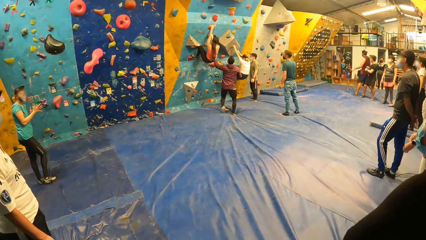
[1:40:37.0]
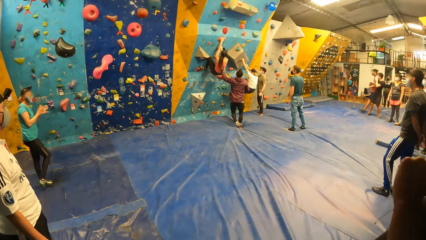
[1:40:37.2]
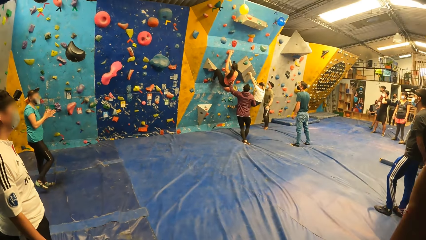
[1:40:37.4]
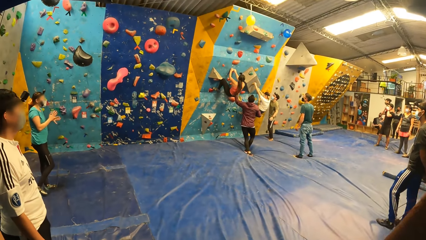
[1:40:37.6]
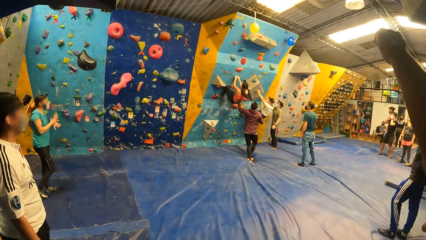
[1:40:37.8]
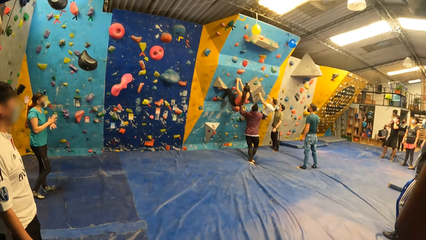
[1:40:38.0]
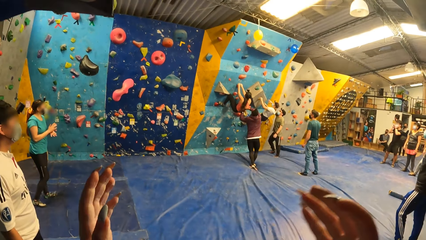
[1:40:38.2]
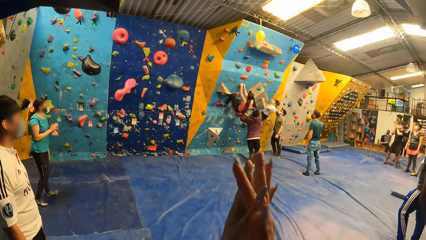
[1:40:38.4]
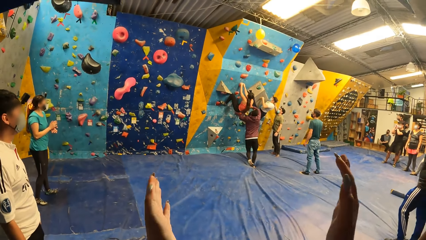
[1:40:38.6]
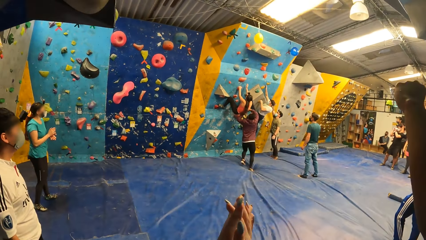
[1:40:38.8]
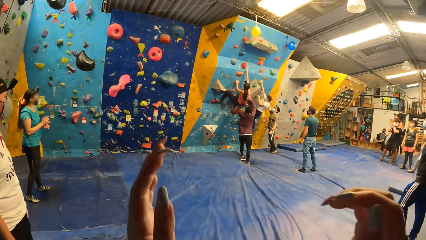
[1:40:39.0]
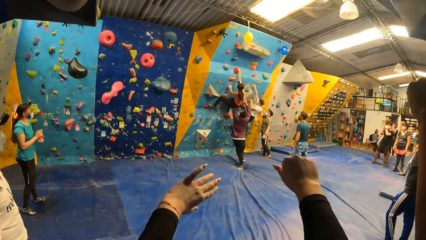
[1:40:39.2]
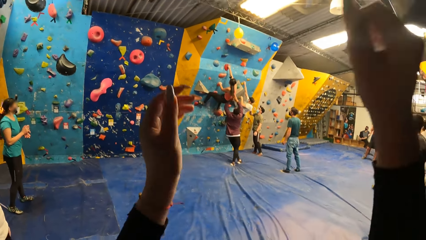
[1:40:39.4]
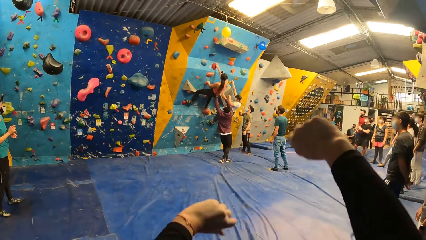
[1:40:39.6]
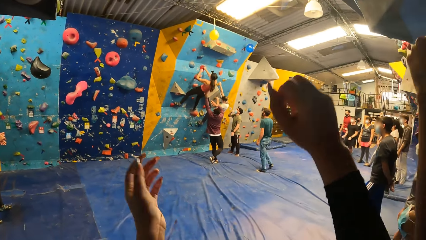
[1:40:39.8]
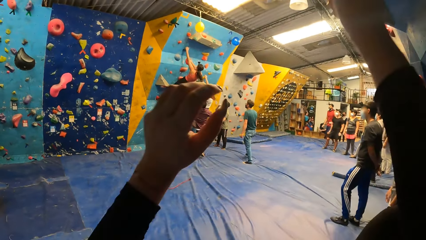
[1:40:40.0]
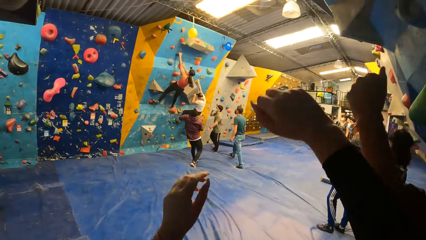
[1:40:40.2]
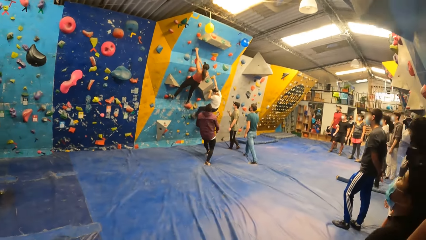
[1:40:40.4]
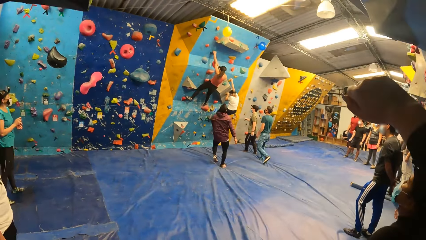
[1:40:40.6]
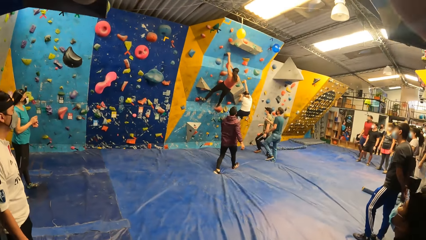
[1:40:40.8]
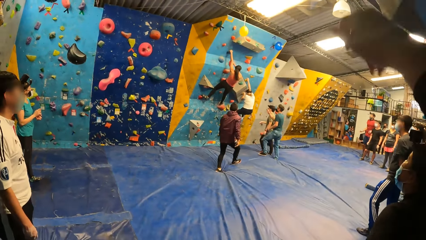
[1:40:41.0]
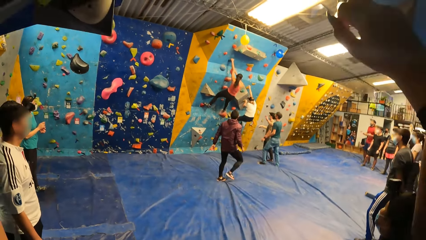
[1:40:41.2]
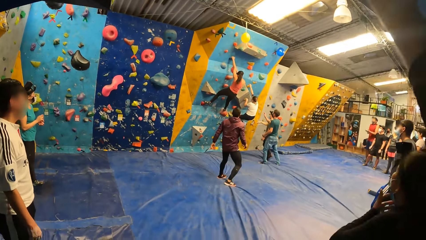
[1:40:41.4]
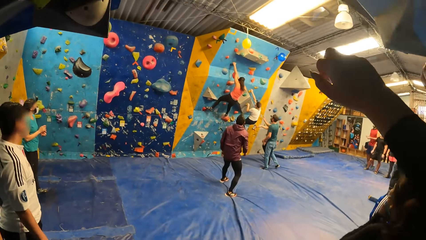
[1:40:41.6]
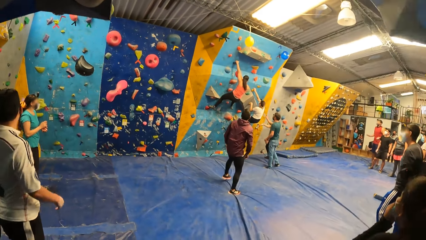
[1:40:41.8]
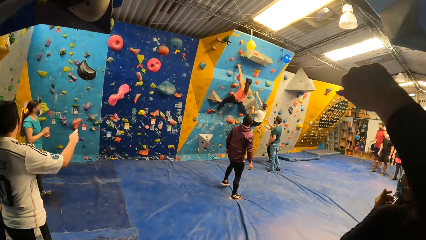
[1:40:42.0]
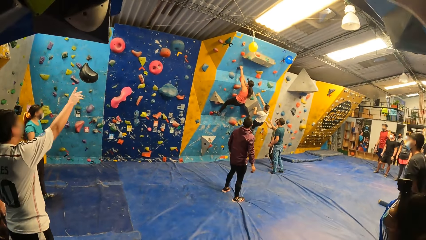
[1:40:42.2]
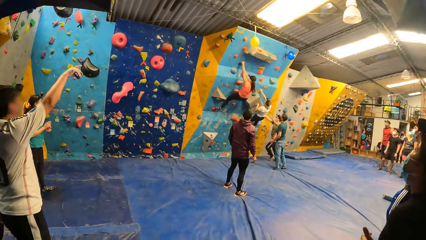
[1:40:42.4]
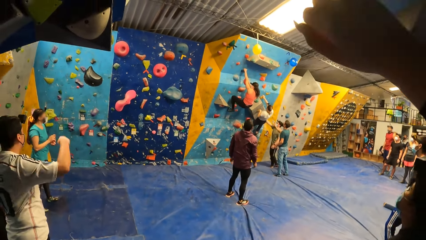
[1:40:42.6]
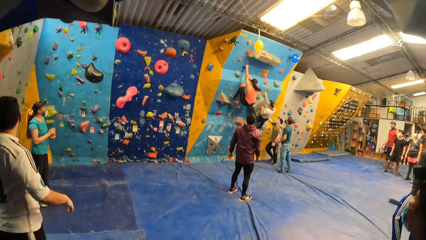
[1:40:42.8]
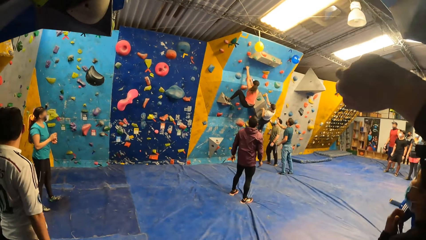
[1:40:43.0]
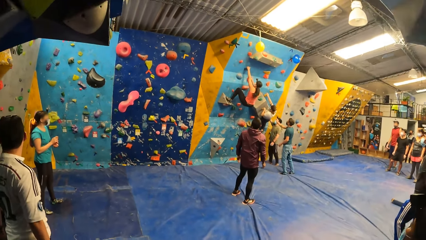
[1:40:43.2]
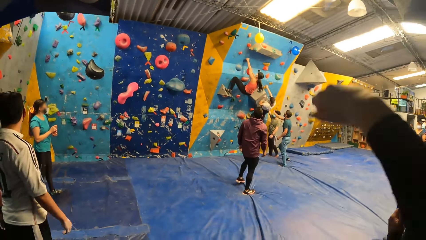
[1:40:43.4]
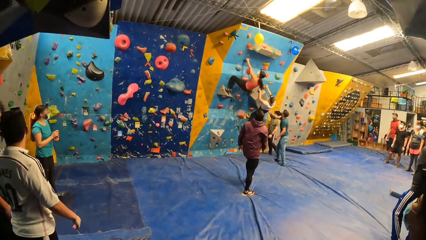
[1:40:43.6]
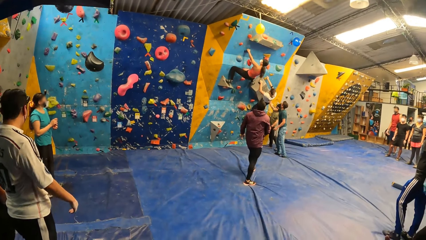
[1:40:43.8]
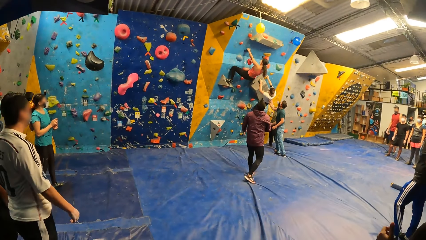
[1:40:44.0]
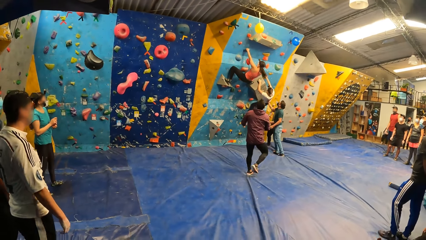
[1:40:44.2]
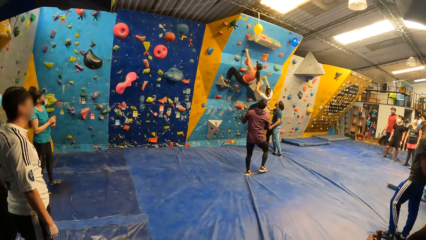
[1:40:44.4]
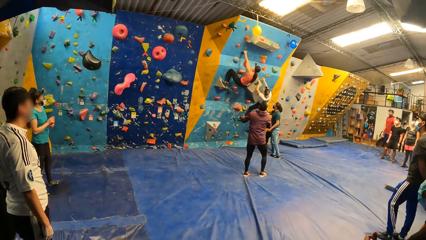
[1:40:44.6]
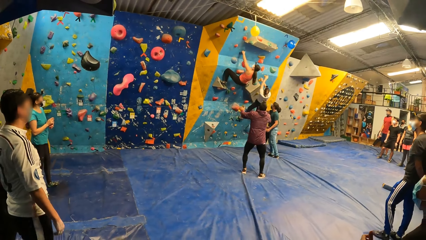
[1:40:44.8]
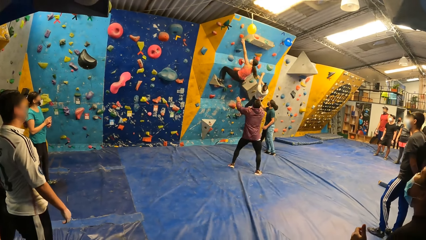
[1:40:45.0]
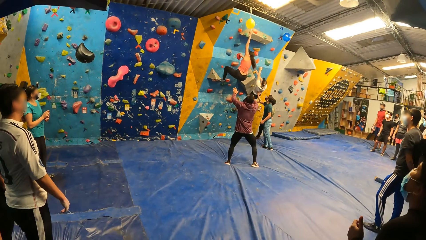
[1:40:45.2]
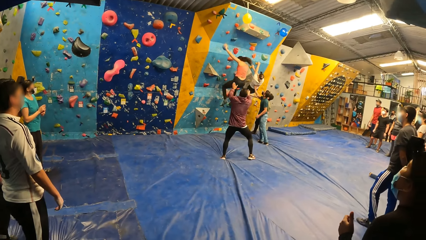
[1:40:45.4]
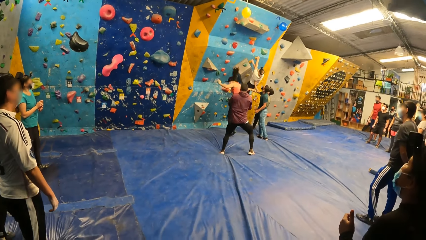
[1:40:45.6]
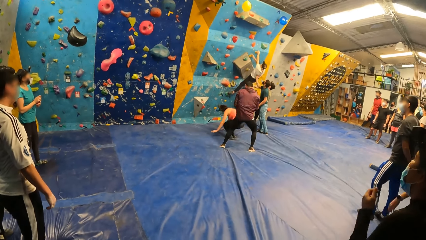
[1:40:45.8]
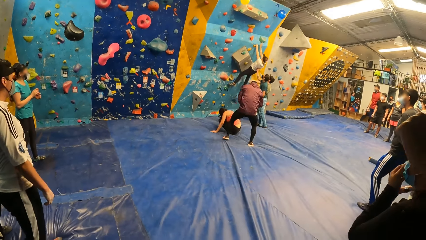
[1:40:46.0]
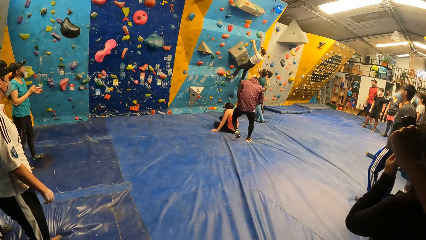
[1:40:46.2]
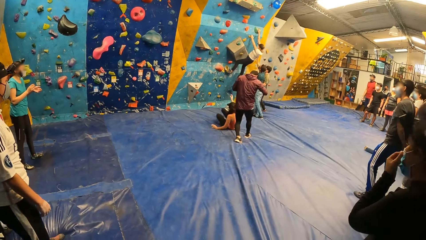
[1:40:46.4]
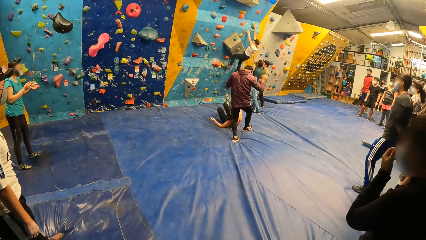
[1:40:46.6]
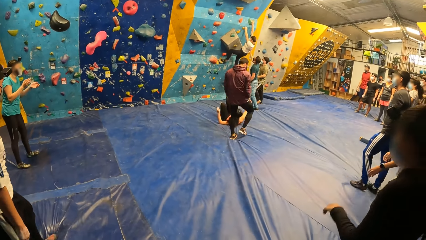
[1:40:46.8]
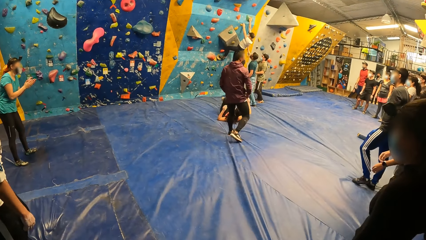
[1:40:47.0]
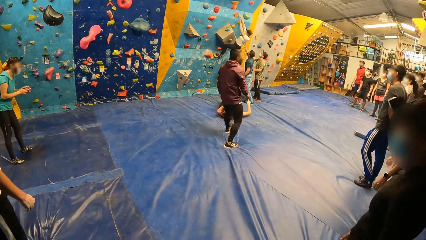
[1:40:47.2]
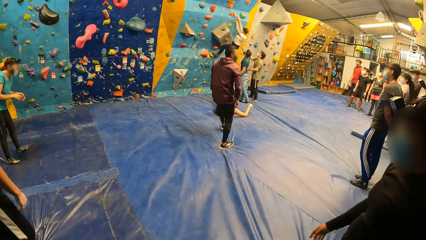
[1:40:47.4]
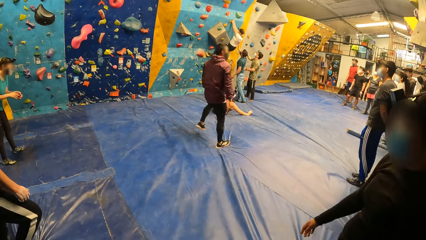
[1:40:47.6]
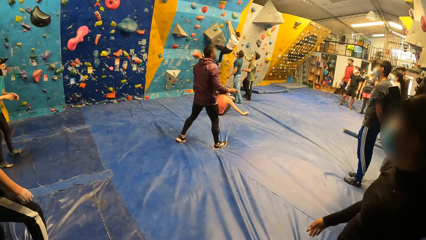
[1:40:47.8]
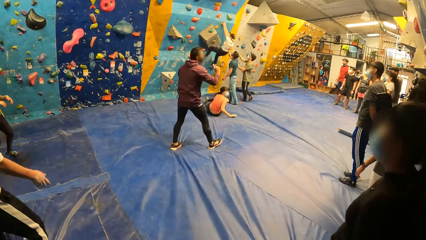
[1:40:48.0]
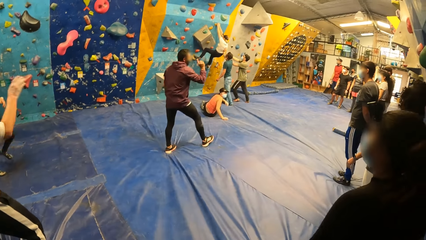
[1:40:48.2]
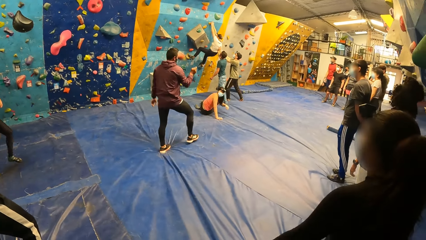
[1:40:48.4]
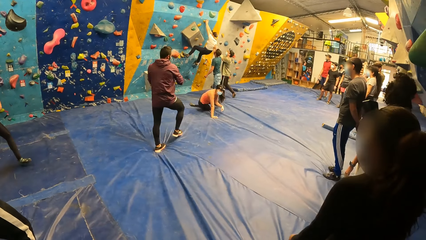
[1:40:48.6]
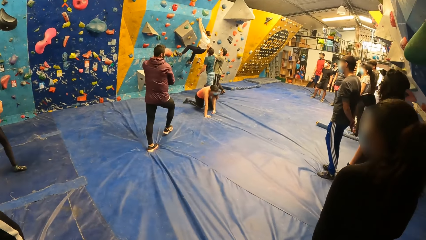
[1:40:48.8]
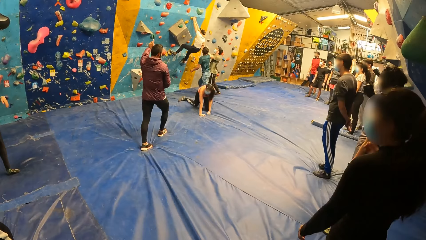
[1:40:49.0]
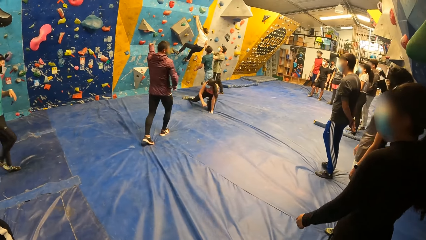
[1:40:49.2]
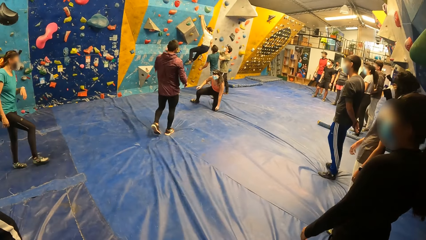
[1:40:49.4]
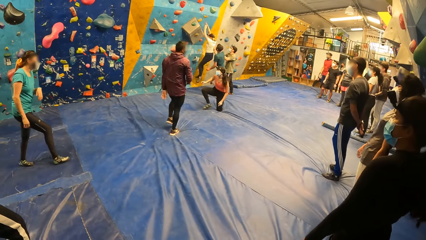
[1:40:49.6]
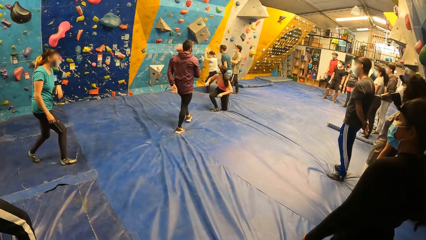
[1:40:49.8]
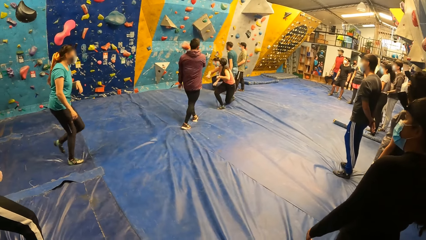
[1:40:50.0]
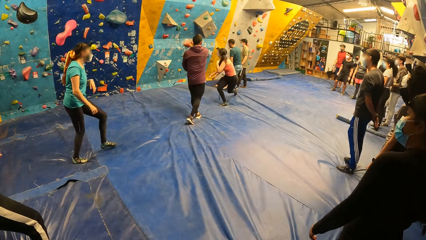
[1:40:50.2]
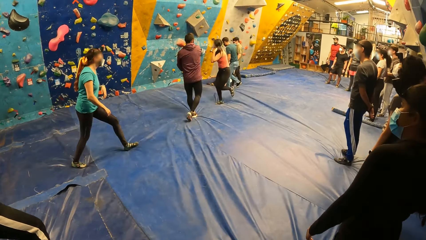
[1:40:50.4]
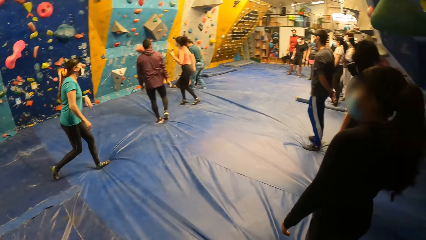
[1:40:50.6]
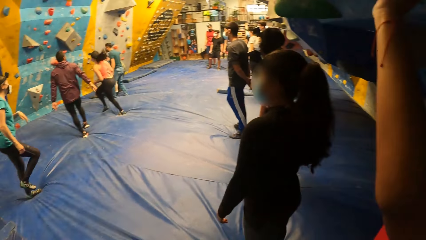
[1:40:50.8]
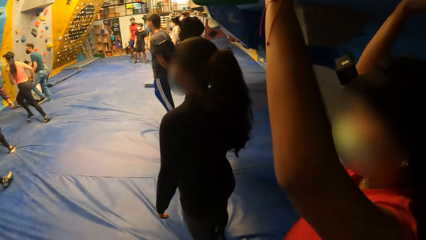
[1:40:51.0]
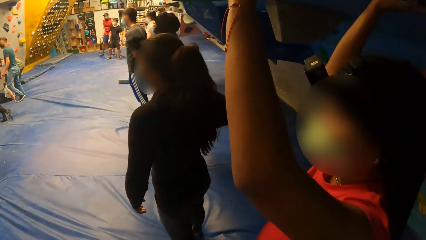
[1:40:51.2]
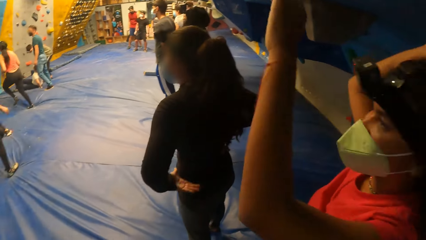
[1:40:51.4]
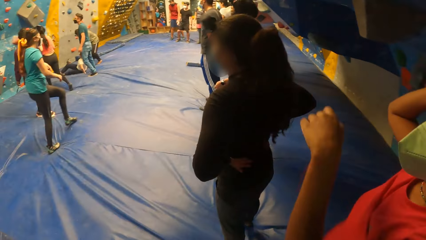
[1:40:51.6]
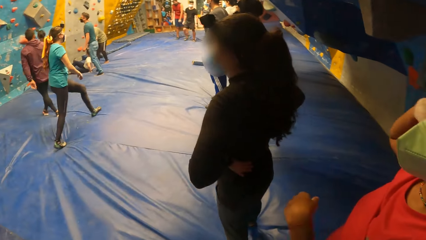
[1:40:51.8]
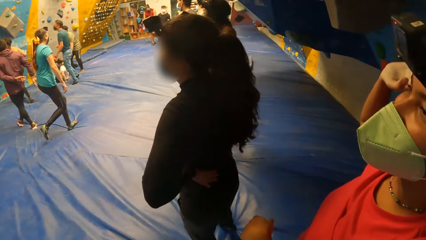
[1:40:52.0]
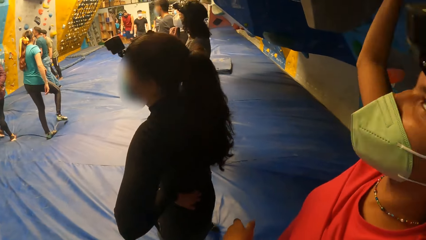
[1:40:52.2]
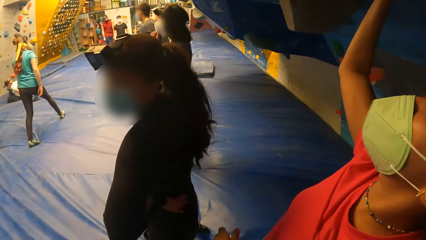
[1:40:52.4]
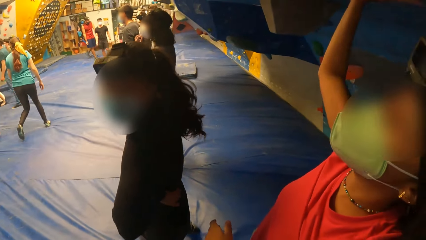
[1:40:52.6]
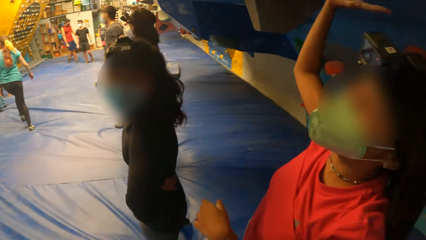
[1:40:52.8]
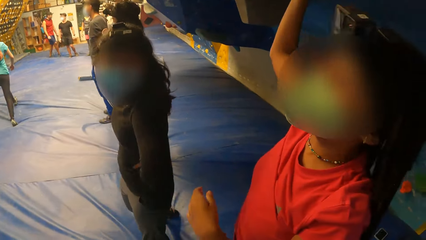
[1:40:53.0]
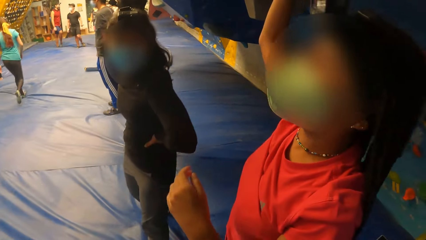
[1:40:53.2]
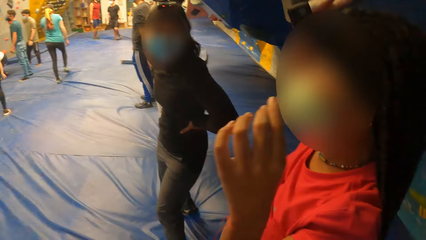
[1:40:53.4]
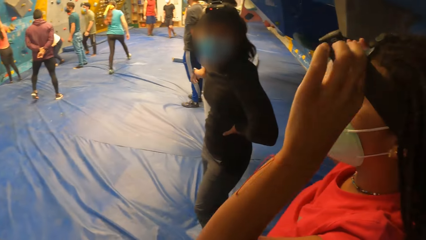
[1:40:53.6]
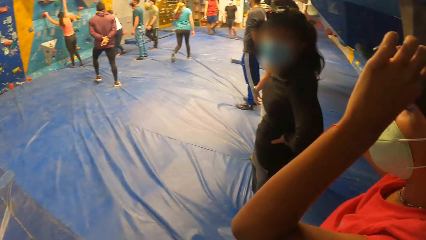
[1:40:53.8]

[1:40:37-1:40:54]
The camera wearer looks around. They clap both hands, raise both hands, wave hands and fold the right hand fingers. A man touches the bouldering wall with his right hand. Another man holds a woman with his right hand. Another woman falls from the bouldering wall. A third man touches the other woman with both hands. The first man touches the first woman with both hands. The first woman falls from the bouldering wall. The other woman runs to the bouldering wall. The camera wearer looks around.
